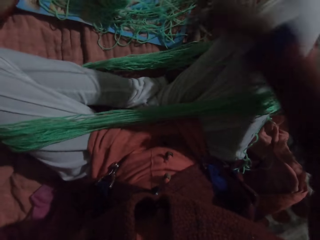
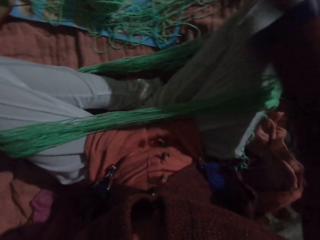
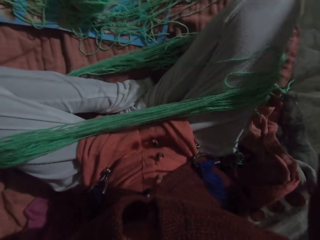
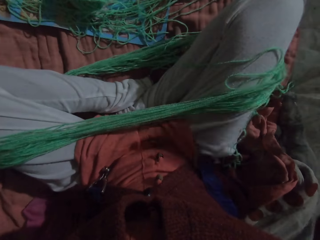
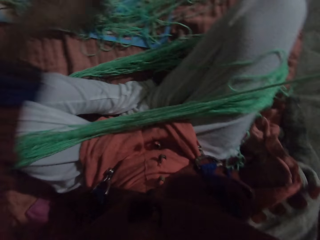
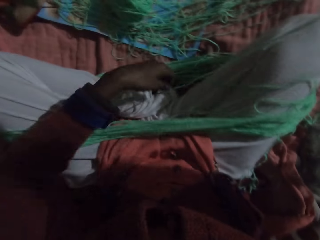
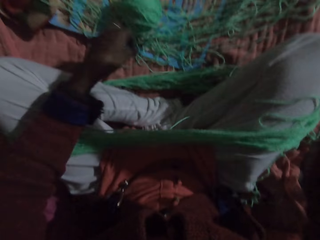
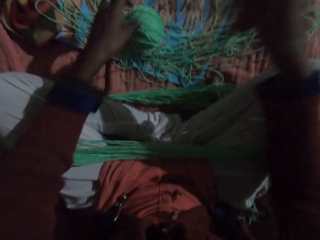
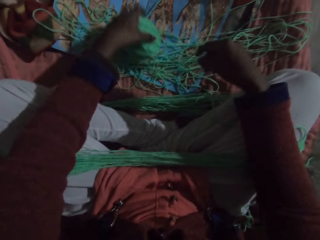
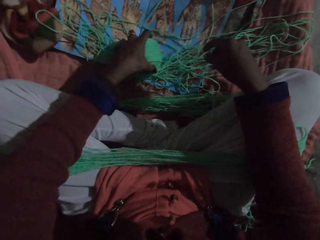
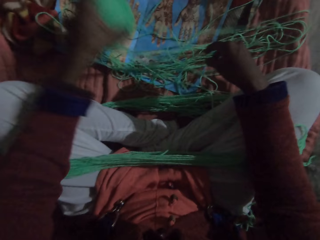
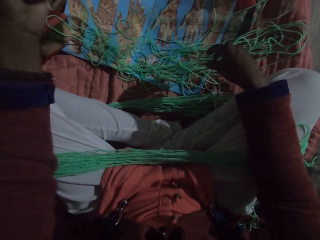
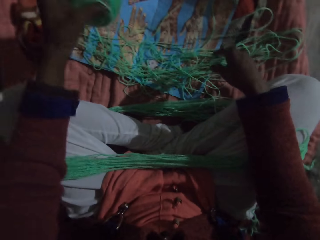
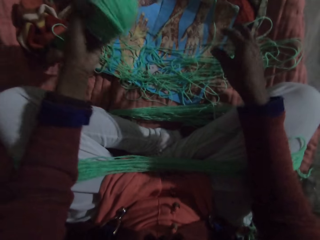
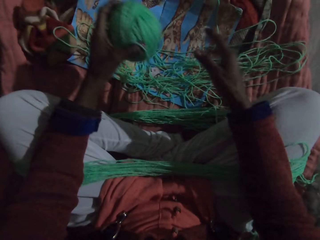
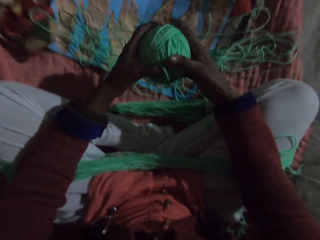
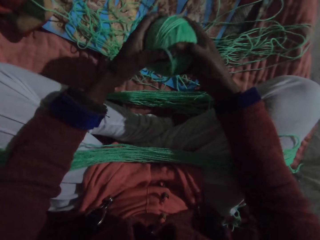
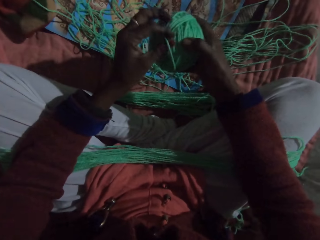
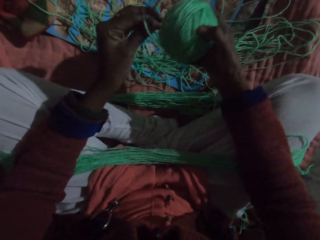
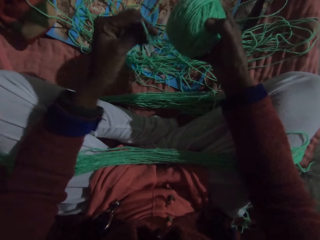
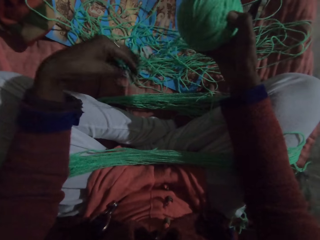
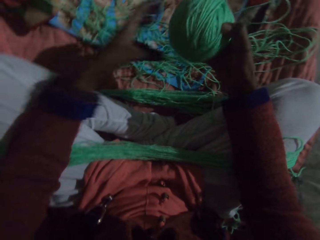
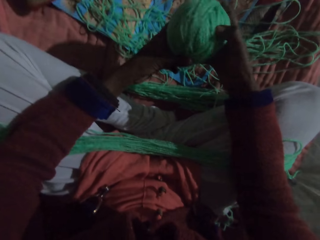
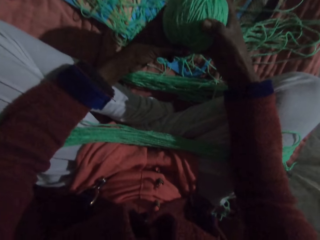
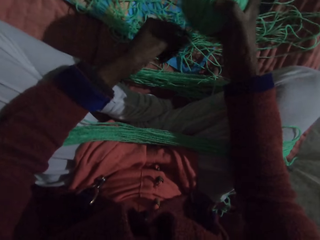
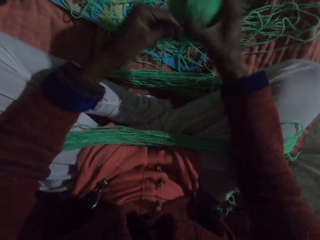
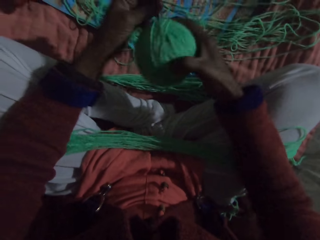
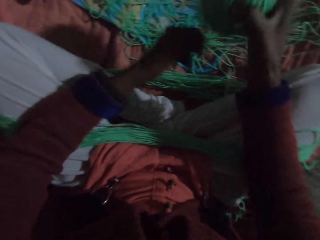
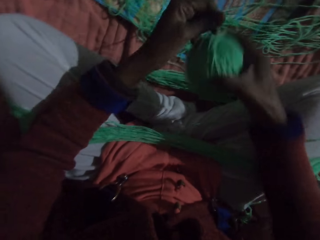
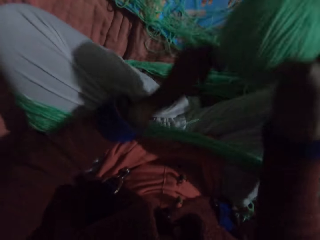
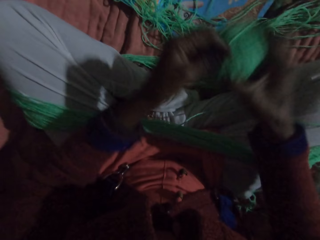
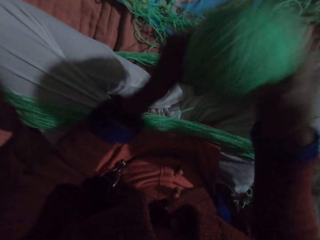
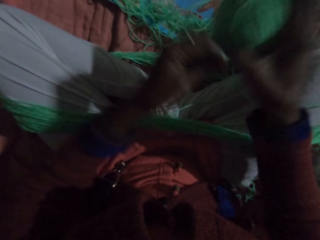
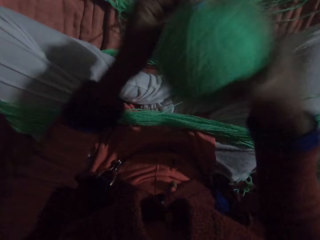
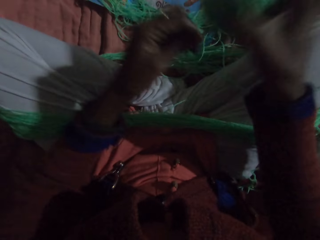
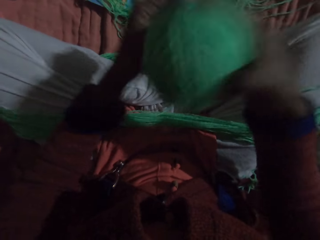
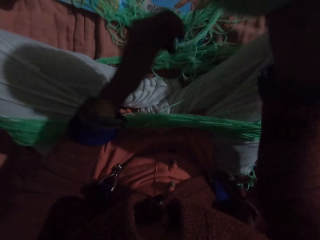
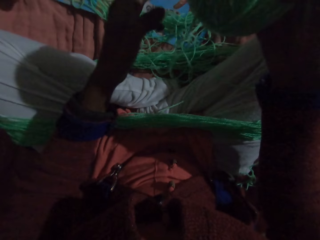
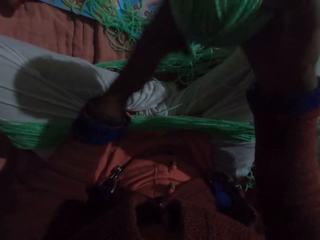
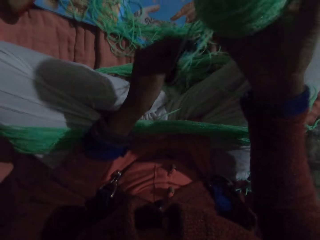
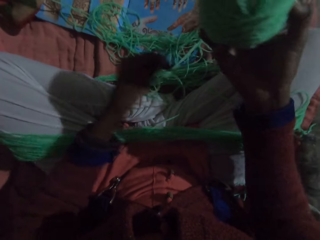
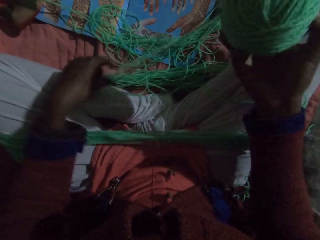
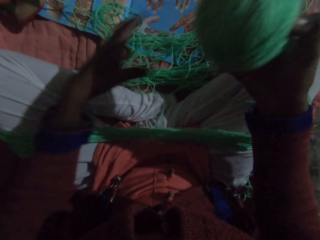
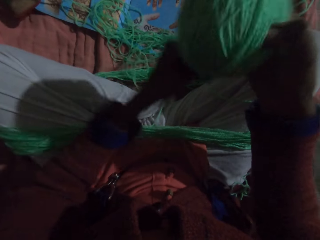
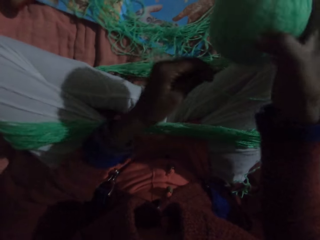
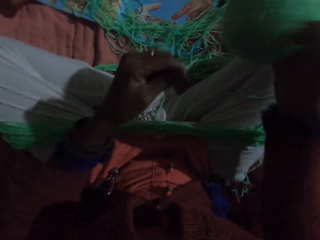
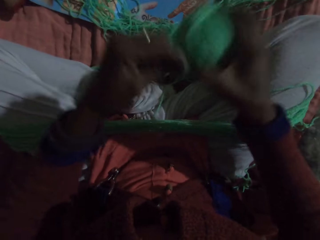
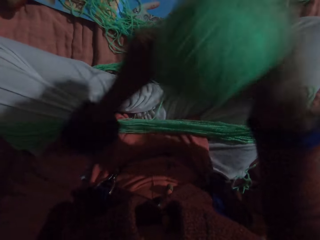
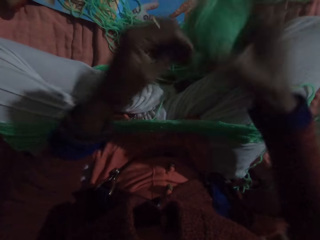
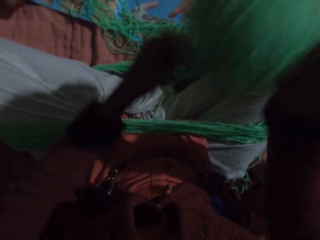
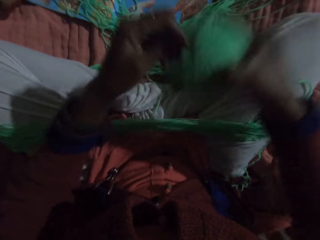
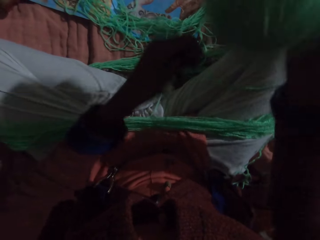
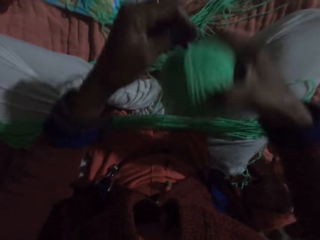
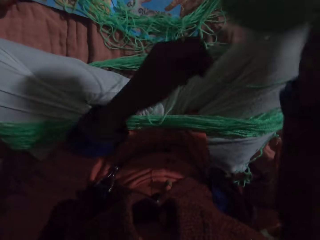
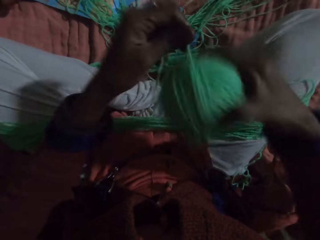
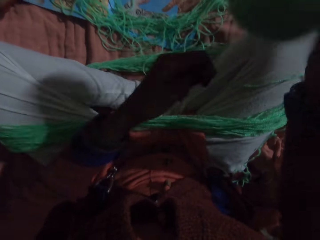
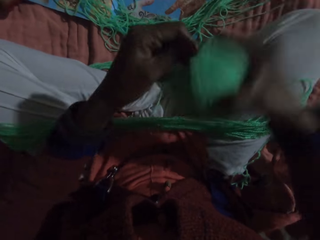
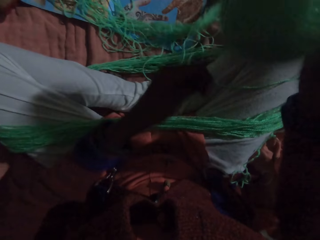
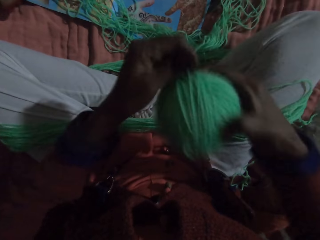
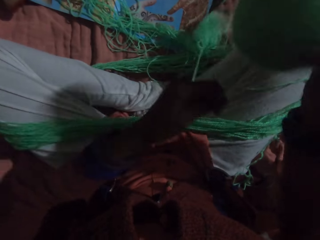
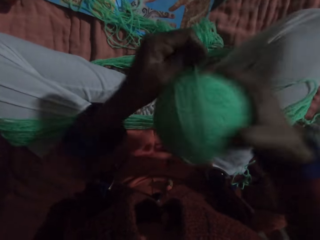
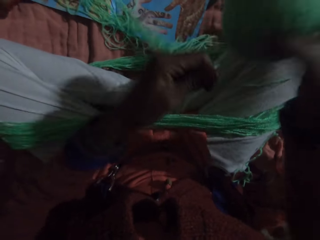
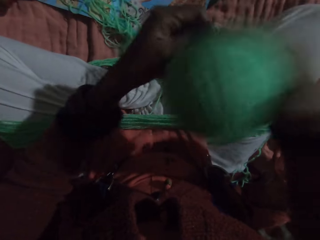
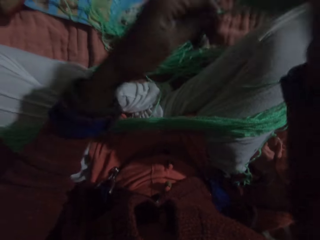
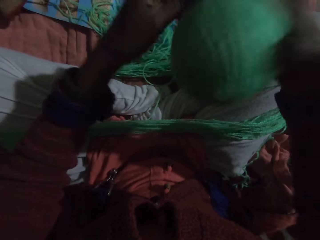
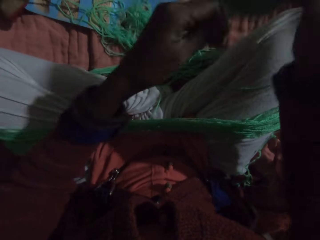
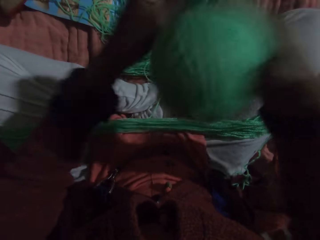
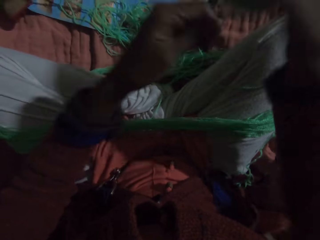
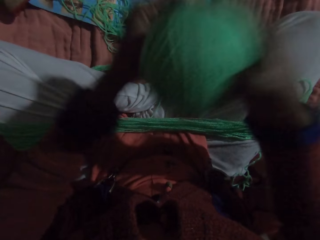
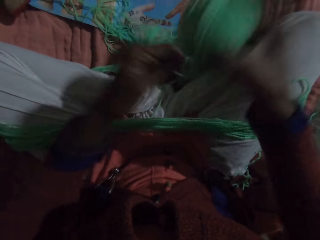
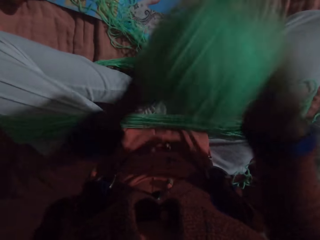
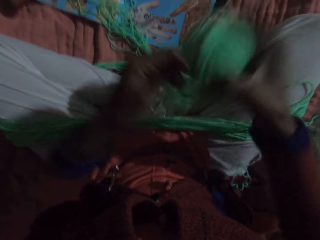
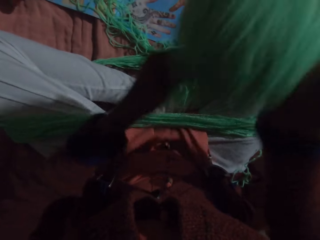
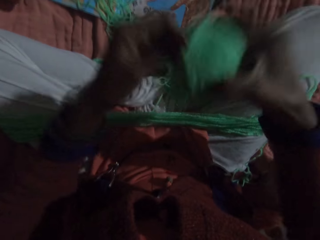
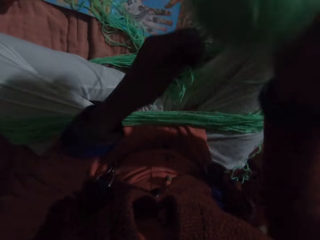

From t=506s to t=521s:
The camera wearer picks up the yarn from the floor with her left hand. She passes the yarn from her left hand to her right hand. She rolls the yarn with her hands. She folds the thread. She adjusts the yarn with her left hand. She rolls the yarn with her hands.

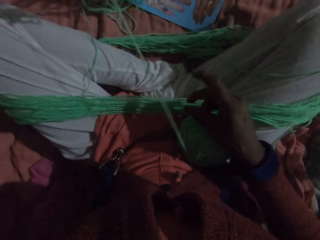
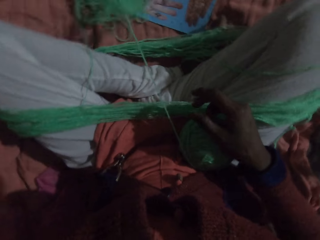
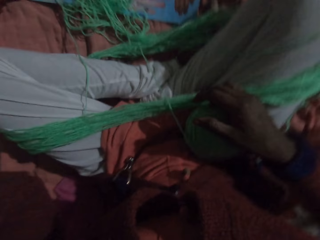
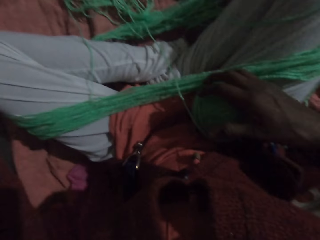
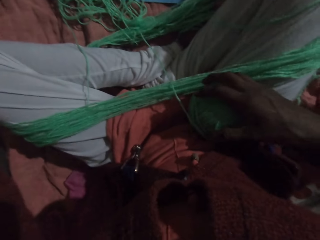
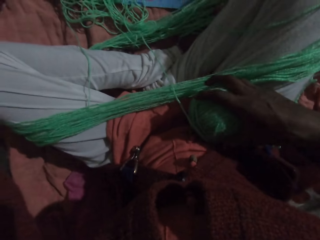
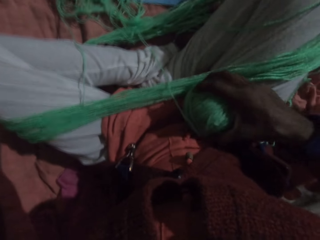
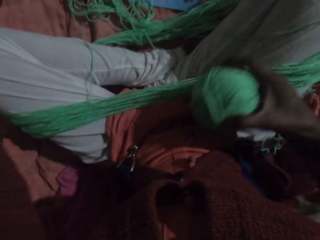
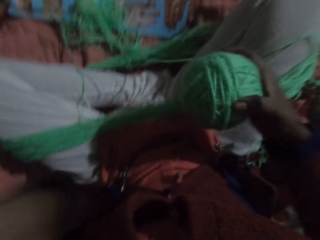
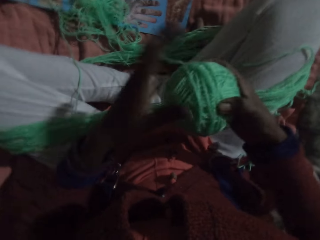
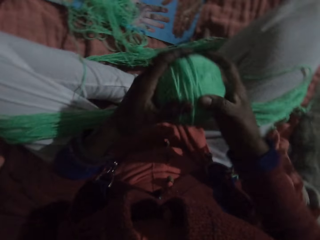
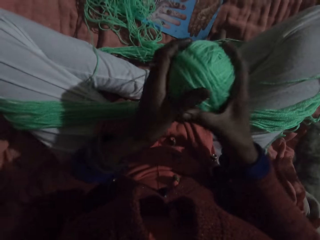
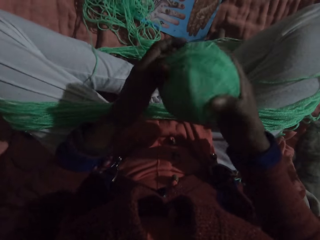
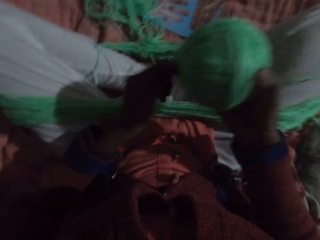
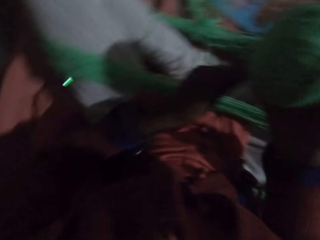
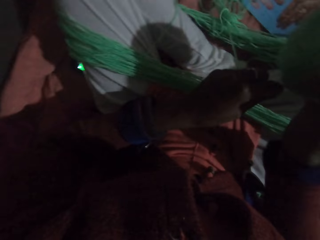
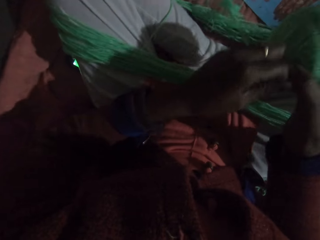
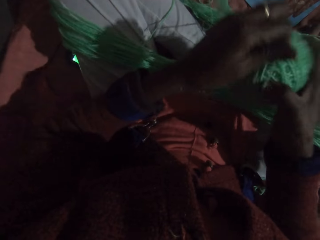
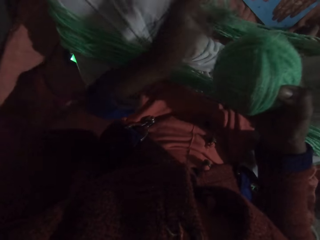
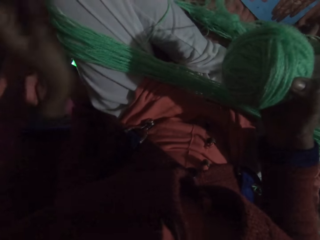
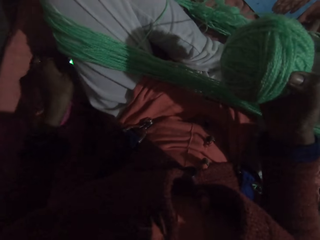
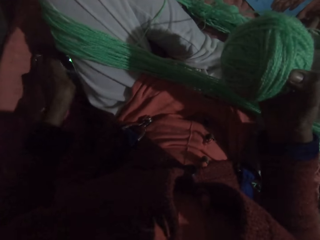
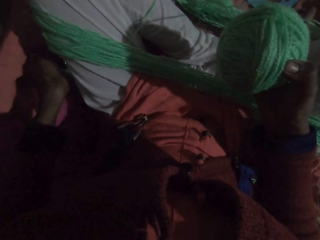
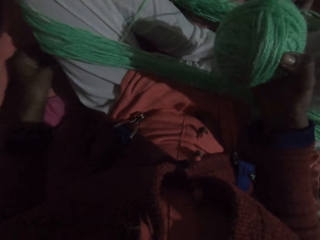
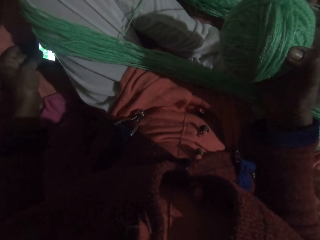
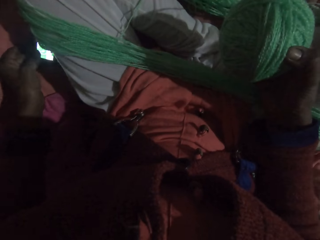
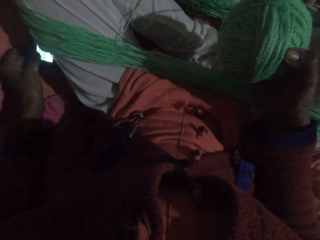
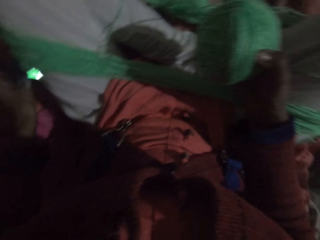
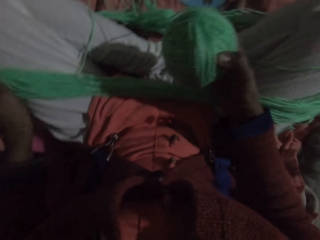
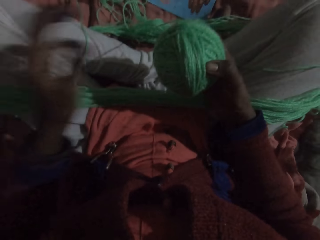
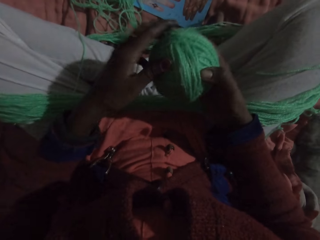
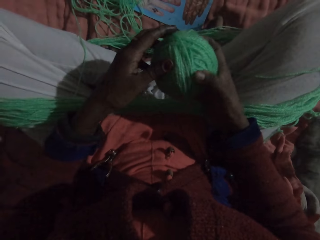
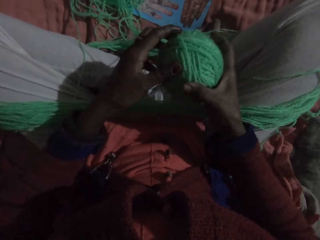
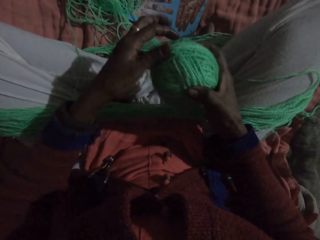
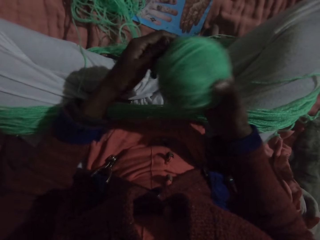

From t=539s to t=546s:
The camera wearer pulls the thread. She picks up the yarn from her leg with her right hand. She folds the thread. She rolls the yarn with her hands. She adjusts the phone on the floor with her left hand. She rubs the face. She looks at the phone.
